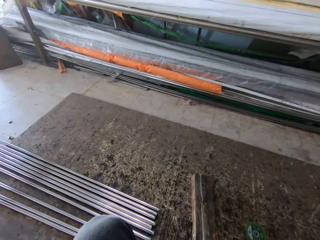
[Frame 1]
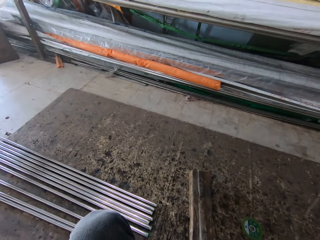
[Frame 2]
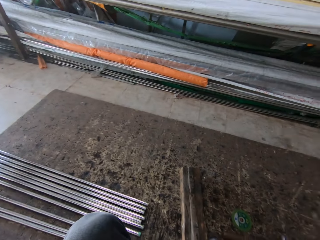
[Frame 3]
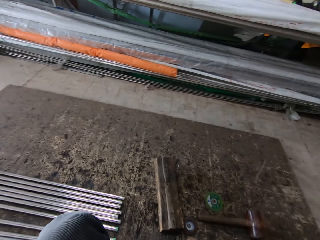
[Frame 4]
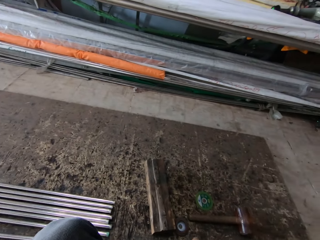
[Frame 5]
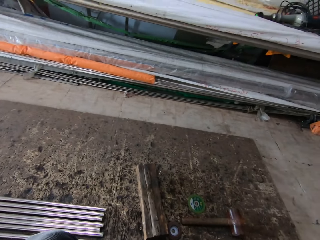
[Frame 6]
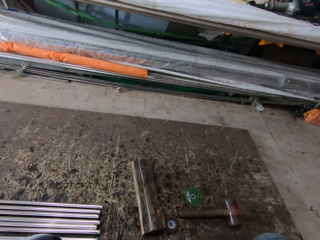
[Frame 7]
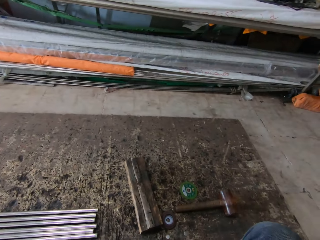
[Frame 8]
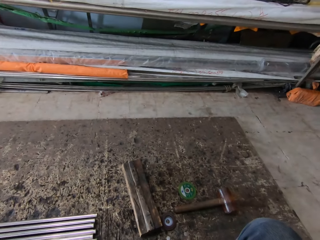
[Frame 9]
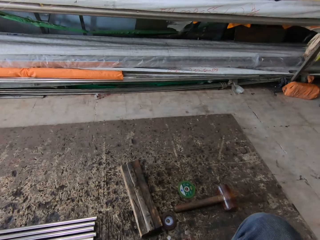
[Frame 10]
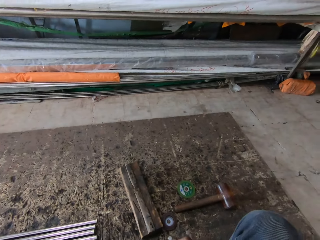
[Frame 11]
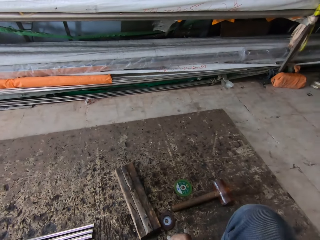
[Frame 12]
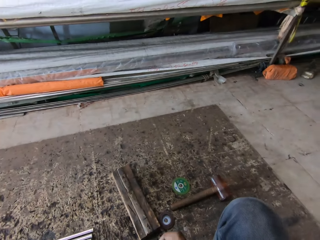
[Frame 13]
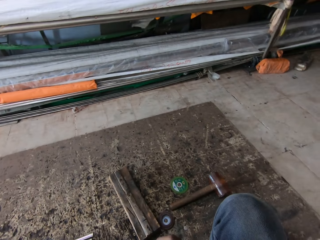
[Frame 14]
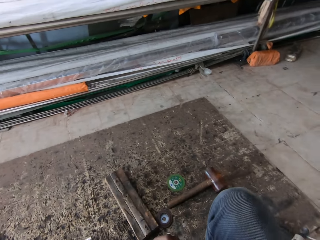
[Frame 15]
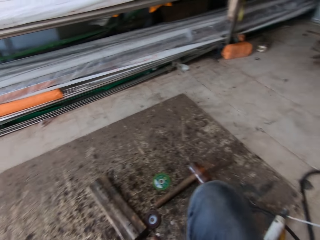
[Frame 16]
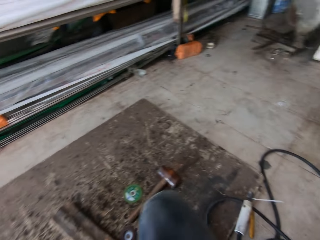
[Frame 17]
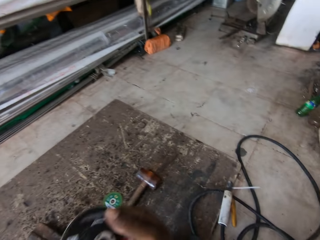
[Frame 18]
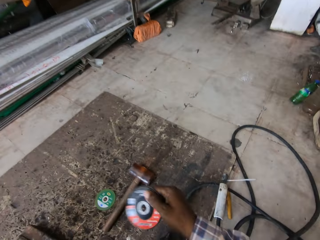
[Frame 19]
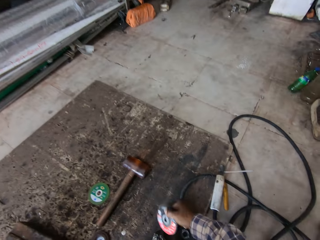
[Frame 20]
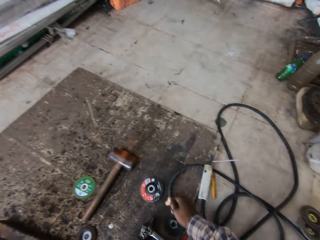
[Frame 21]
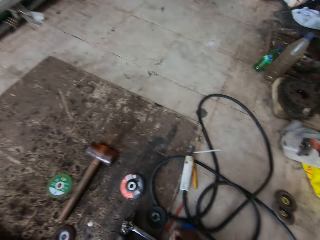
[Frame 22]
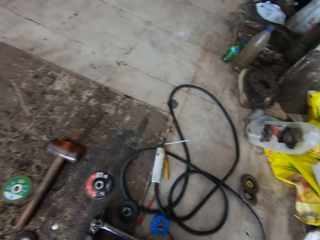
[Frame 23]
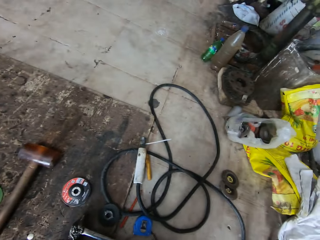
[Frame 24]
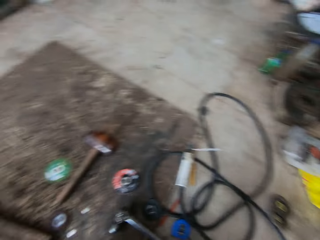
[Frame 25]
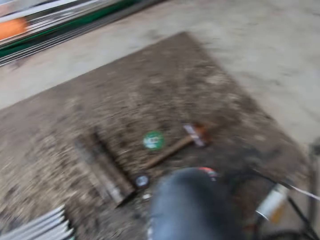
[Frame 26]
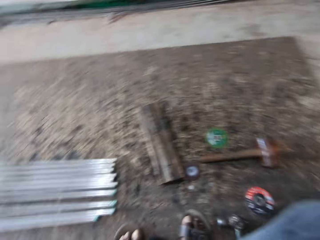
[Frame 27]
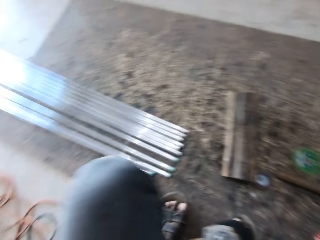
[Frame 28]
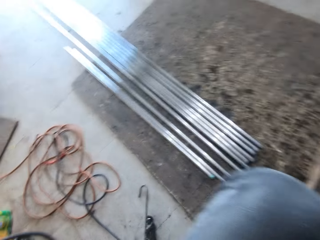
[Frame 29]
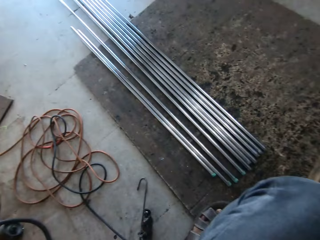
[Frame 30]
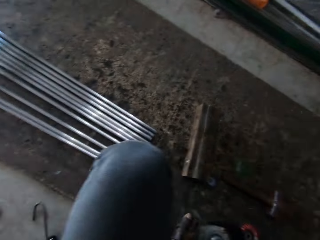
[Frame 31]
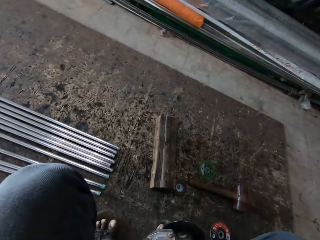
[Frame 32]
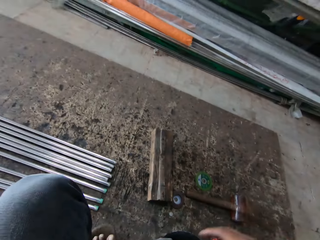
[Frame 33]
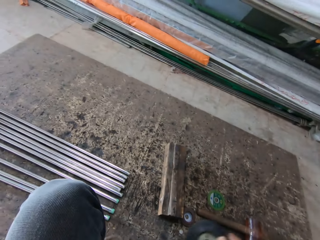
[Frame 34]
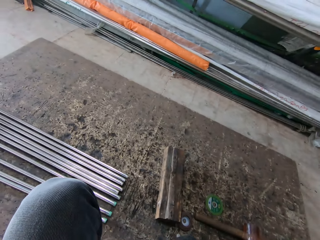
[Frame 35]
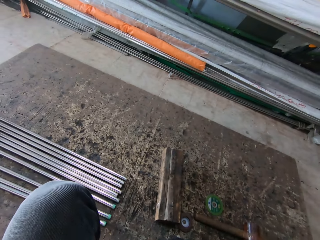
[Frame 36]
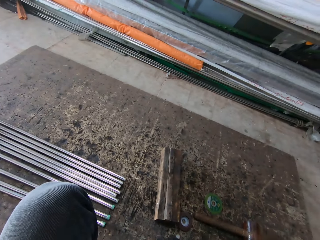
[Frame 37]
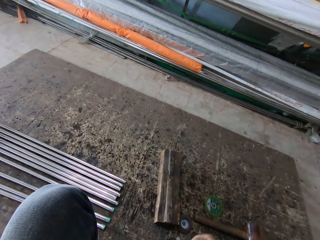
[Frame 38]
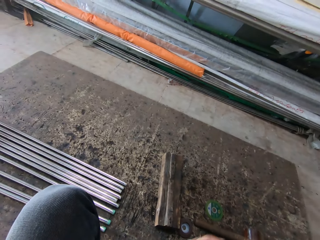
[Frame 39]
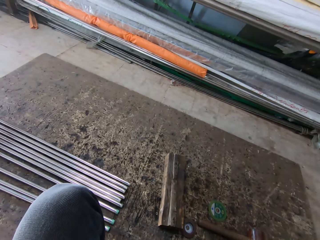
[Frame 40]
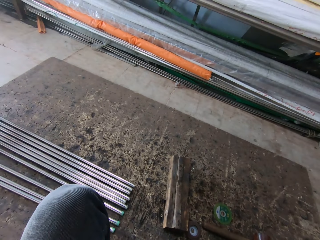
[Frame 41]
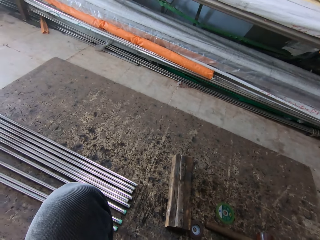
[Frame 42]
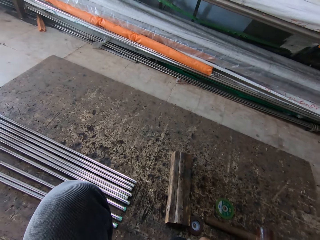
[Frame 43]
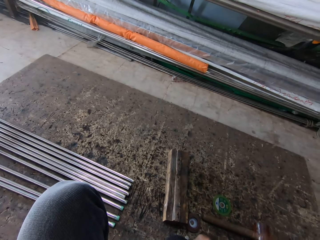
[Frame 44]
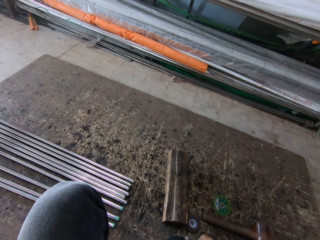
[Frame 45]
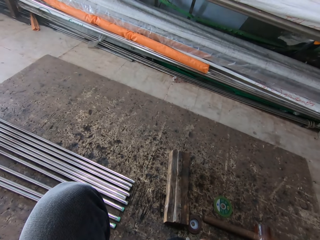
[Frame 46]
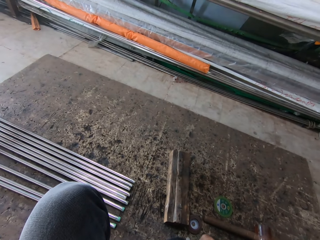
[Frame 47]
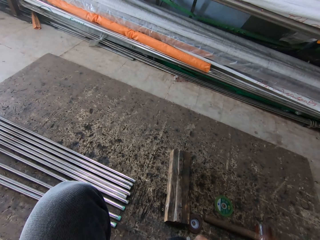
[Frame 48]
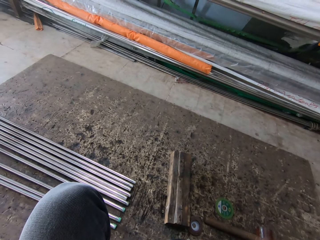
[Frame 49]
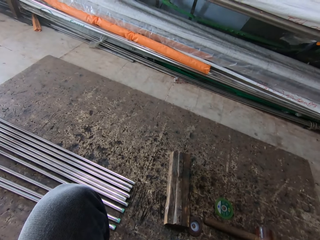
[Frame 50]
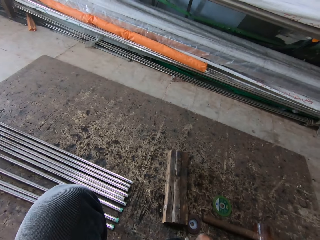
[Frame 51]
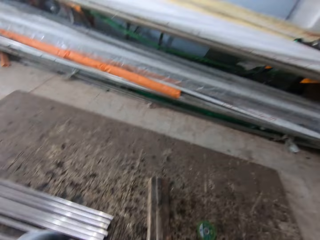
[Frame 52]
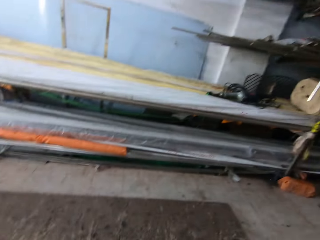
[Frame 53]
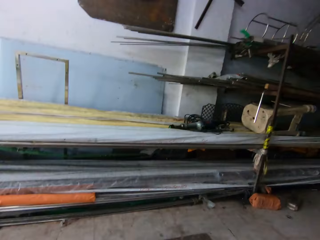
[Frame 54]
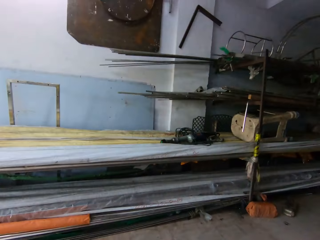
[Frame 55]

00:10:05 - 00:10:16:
The camera wearer rolls an object. They put the object on the floor. They turn around. They look around. They roll the object.

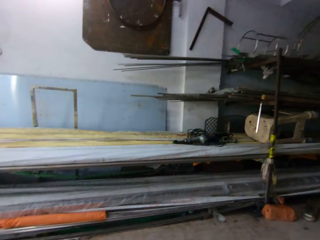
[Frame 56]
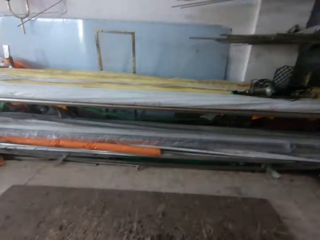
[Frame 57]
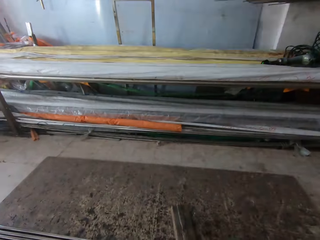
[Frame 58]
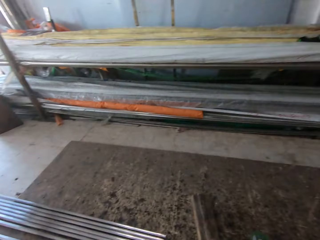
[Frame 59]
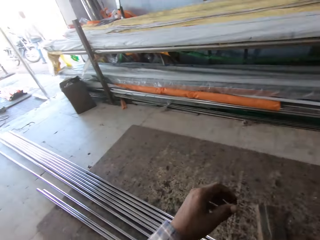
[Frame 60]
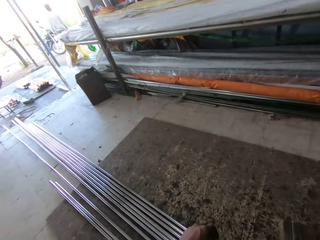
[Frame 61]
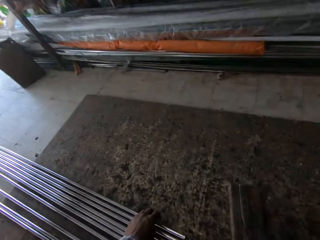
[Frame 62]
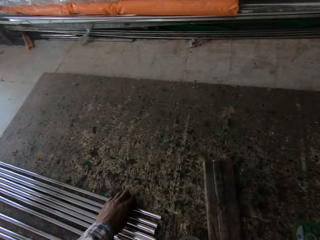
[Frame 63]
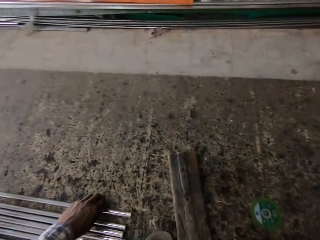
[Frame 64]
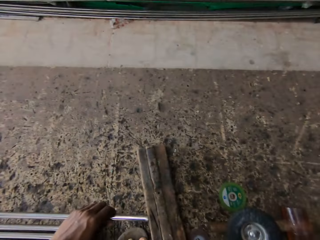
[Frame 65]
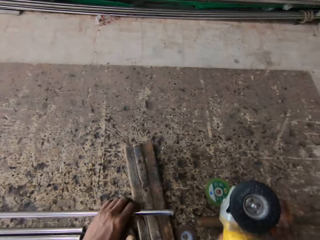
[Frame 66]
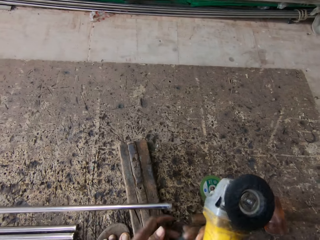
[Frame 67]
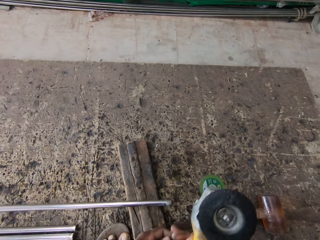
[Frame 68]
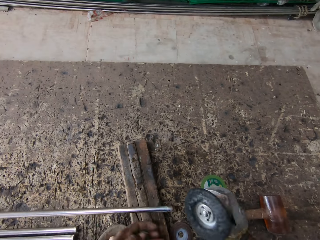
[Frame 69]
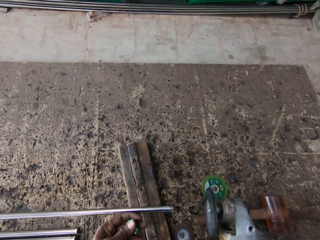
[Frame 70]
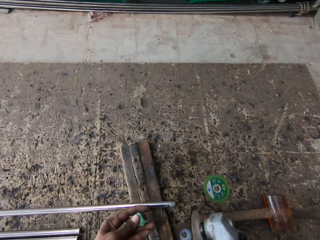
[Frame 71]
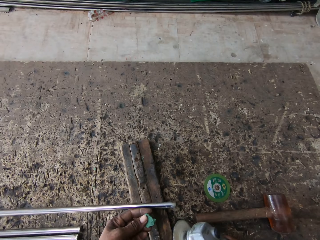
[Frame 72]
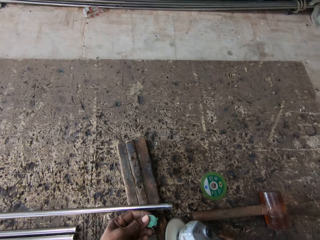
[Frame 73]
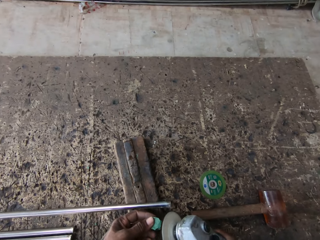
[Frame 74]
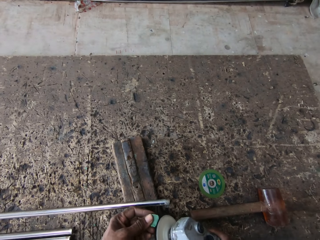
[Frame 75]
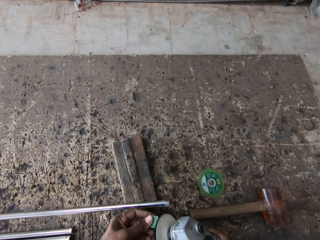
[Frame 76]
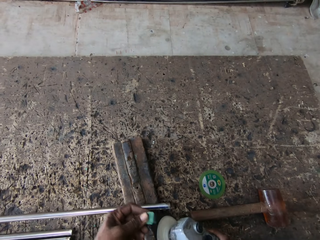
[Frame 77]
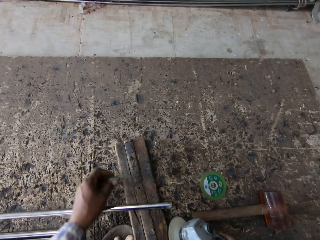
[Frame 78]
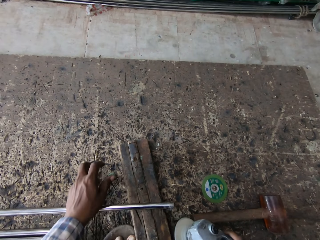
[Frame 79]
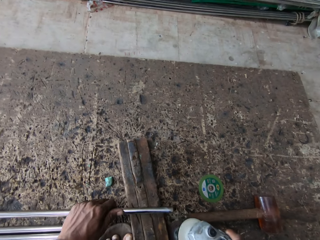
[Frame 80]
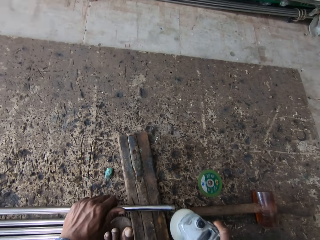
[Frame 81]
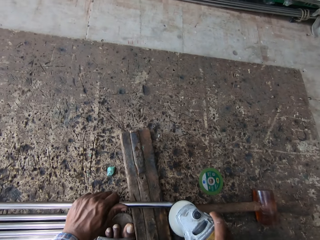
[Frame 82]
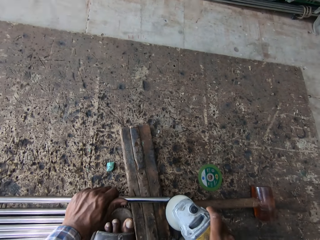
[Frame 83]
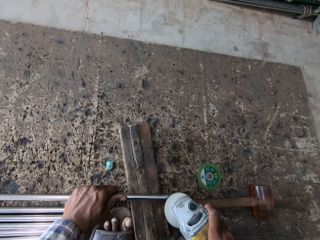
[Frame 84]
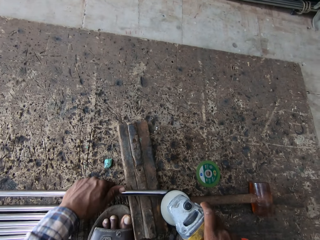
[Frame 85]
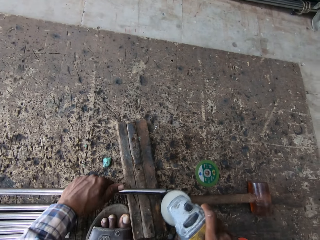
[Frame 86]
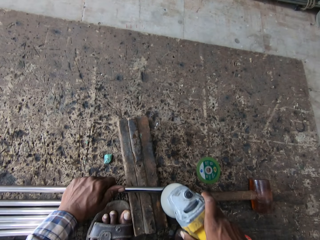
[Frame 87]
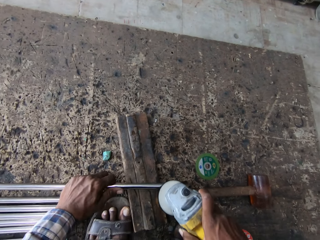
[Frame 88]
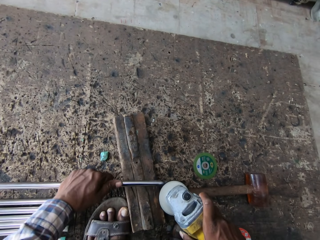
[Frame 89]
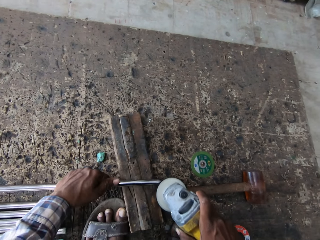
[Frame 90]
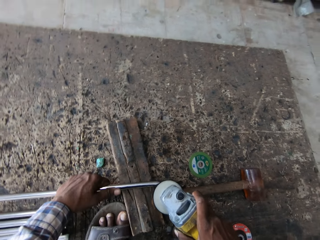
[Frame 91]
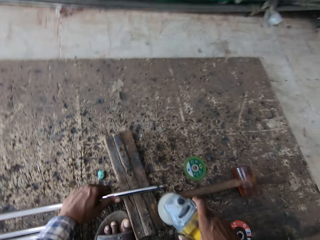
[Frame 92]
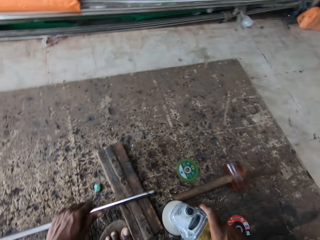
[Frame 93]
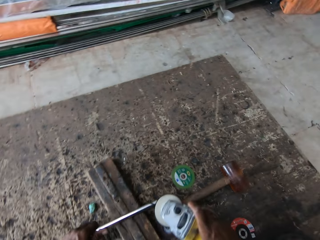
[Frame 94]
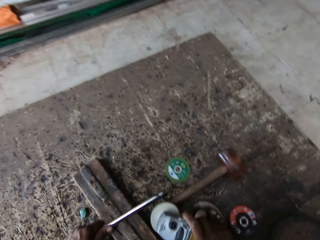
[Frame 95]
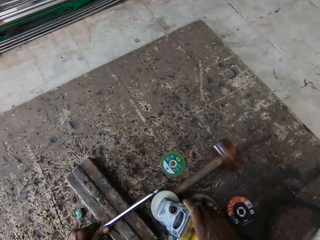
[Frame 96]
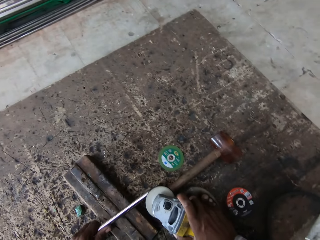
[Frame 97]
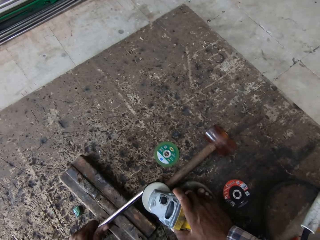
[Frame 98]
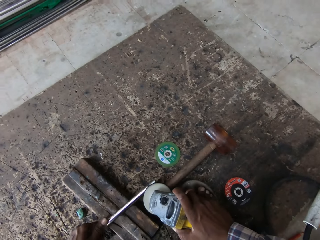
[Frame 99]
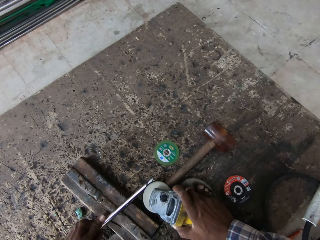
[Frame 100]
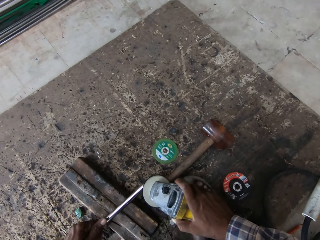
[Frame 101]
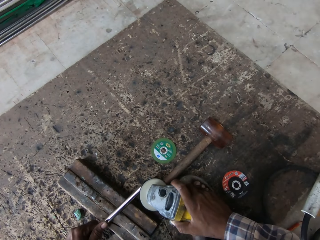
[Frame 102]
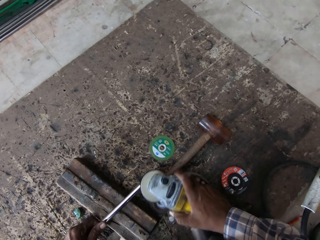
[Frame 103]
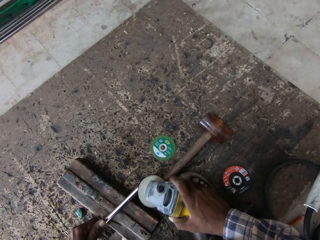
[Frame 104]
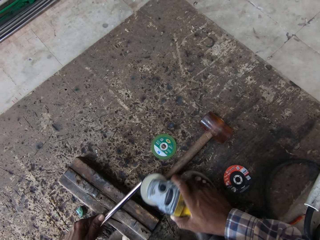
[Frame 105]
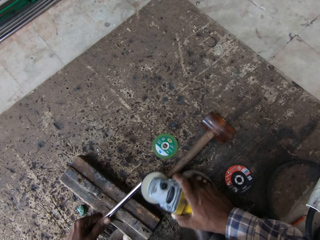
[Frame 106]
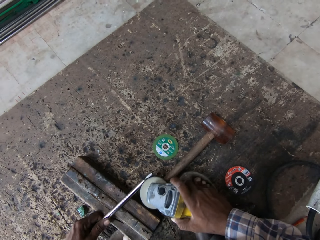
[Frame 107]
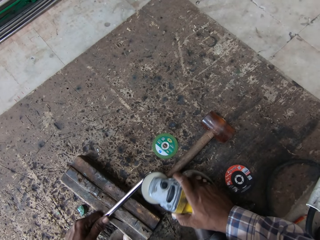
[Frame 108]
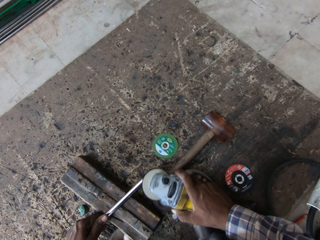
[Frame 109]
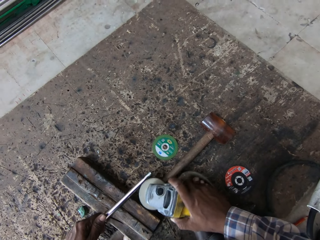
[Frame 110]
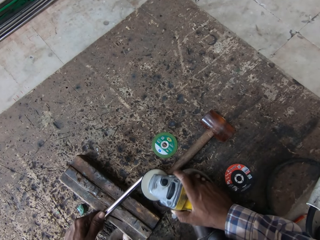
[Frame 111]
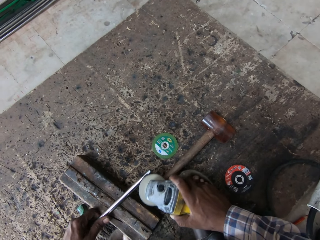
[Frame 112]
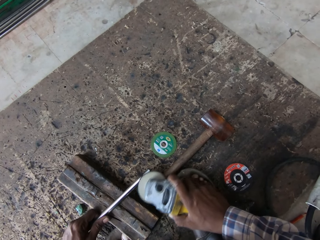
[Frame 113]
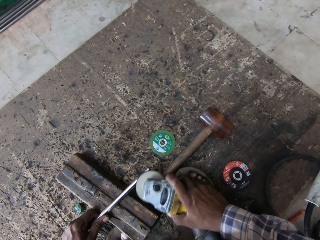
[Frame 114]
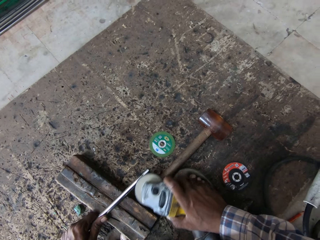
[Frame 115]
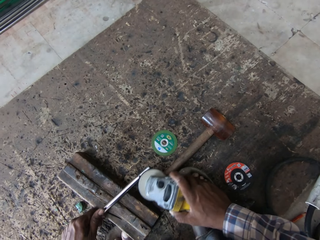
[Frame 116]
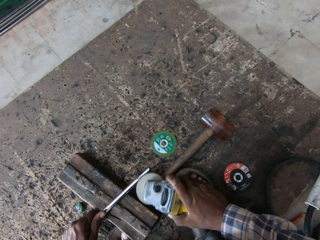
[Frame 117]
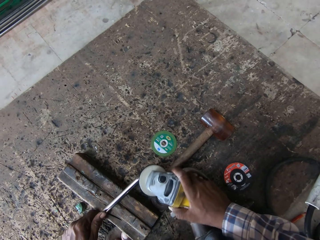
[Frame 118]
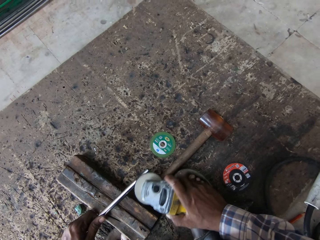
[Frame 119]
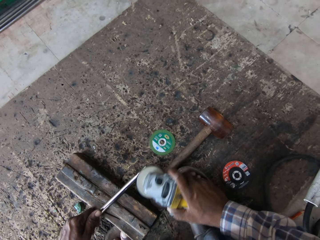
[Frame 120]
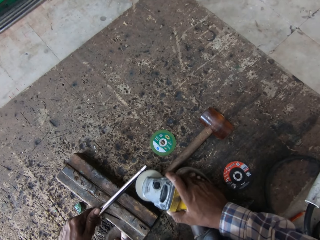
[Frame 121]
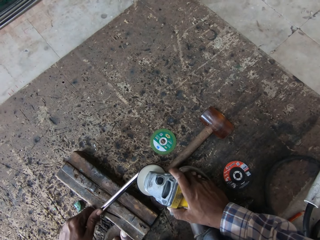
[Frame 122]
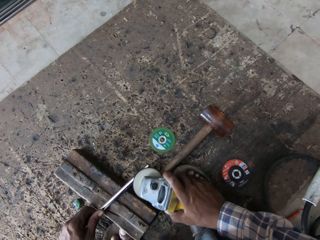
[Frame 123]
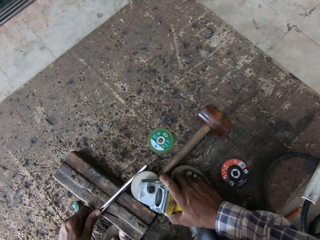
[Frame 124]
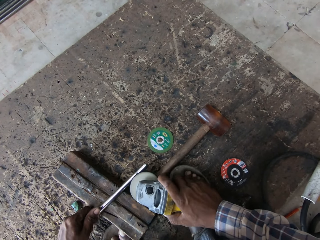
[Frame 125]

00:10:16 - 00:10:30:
The camera wearer looks around. They take the steel metal on the floor. They take the welding machine on the floor. They put the steel metal on the holder. They hold a rubber seal. They turn the welding machine. They melt the rubber. They smoothen the rubber seal with the welding machine. They put the rubber seal on the floor. They hold the steel metal on the holder. They weld the steel metal with the welding machine. They move the steel metal on the holder. They weld the steel metal with the welding machine.
